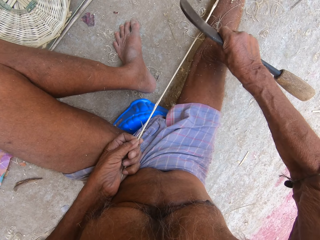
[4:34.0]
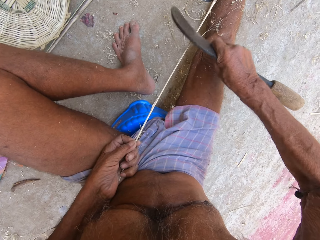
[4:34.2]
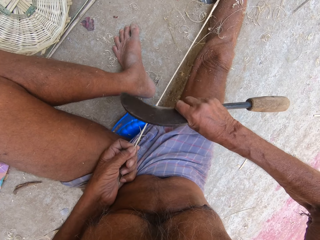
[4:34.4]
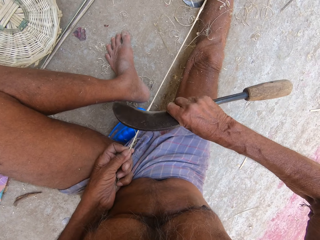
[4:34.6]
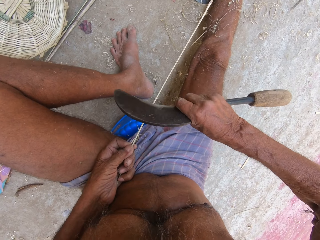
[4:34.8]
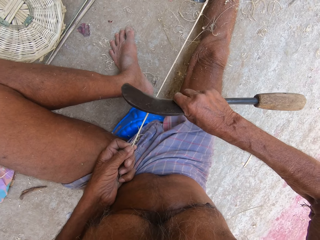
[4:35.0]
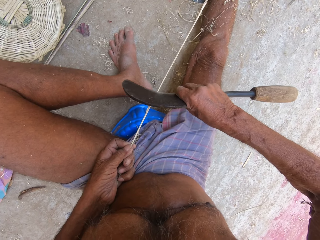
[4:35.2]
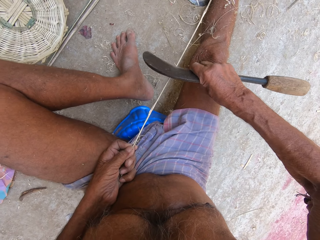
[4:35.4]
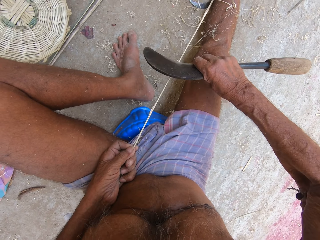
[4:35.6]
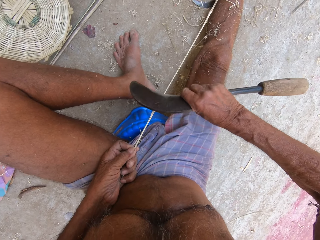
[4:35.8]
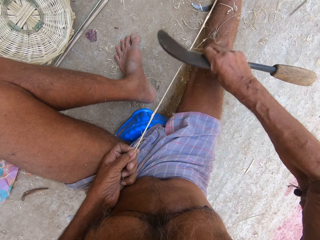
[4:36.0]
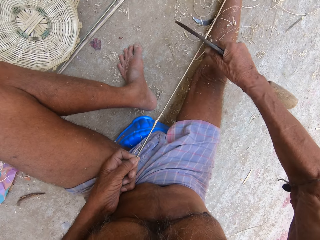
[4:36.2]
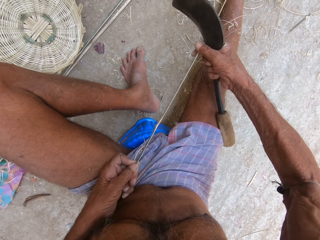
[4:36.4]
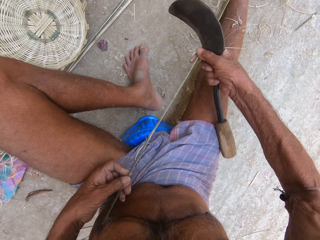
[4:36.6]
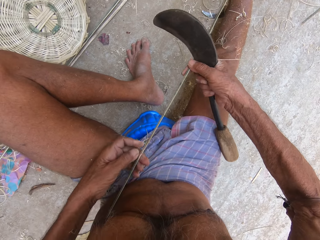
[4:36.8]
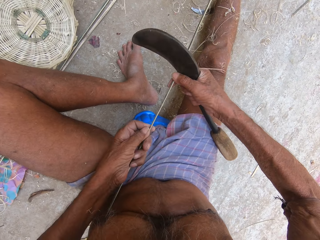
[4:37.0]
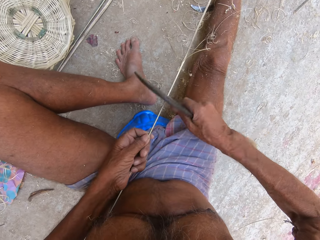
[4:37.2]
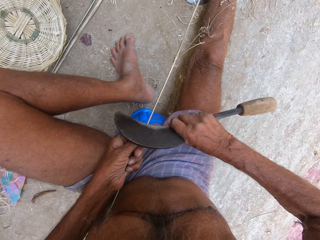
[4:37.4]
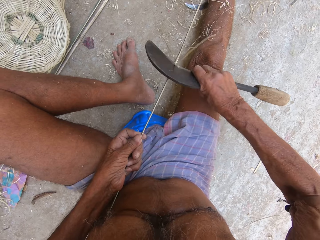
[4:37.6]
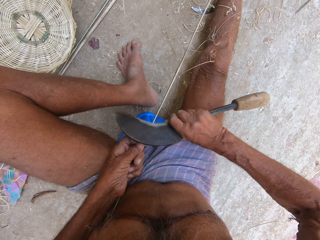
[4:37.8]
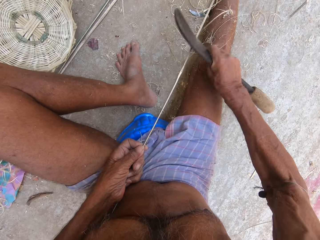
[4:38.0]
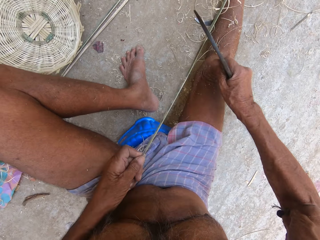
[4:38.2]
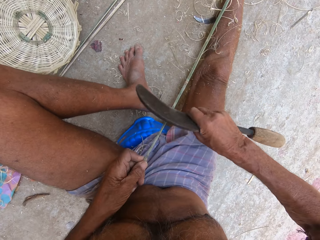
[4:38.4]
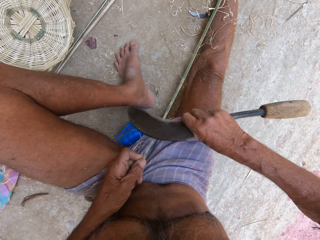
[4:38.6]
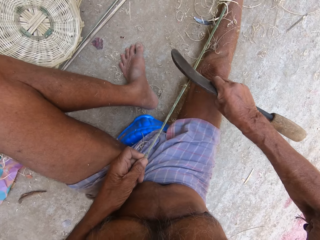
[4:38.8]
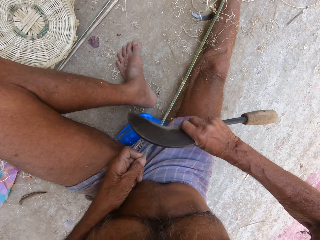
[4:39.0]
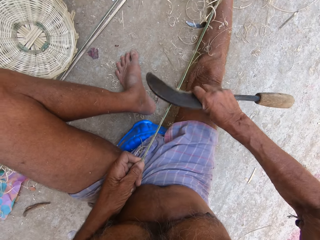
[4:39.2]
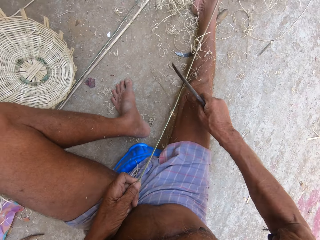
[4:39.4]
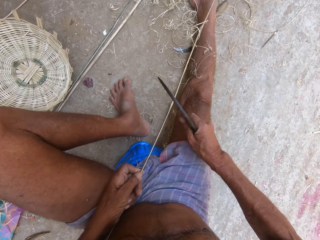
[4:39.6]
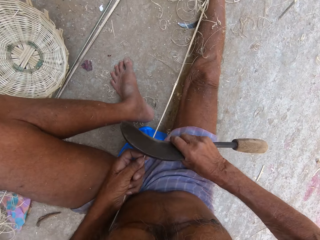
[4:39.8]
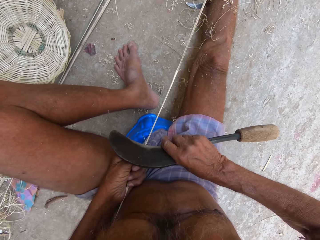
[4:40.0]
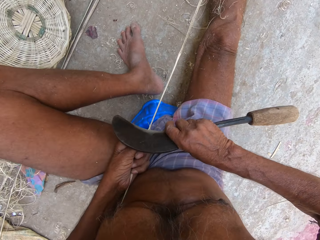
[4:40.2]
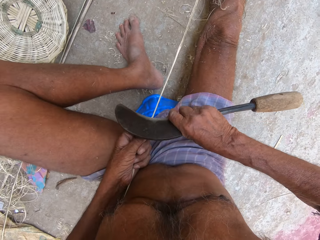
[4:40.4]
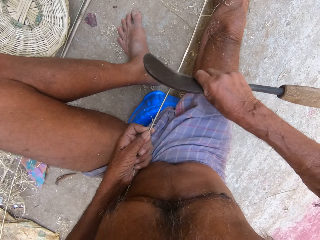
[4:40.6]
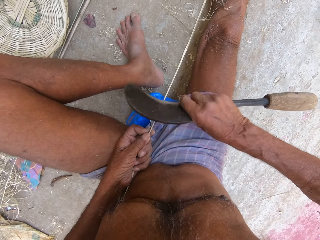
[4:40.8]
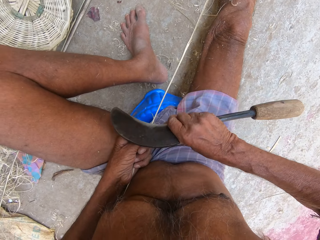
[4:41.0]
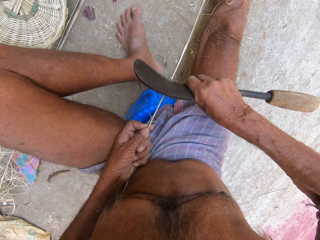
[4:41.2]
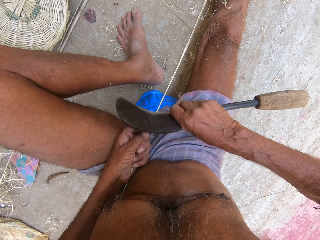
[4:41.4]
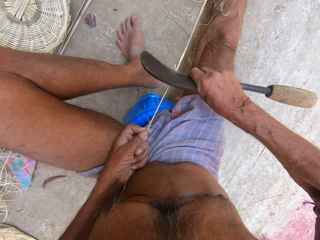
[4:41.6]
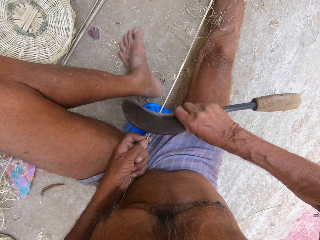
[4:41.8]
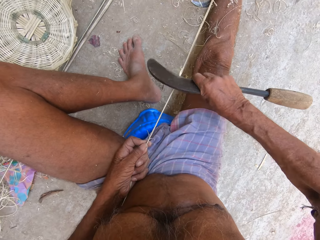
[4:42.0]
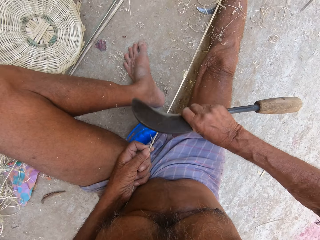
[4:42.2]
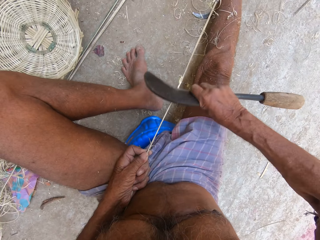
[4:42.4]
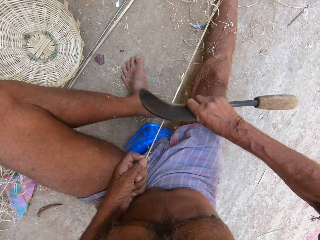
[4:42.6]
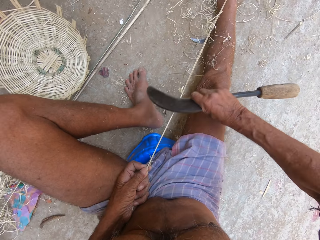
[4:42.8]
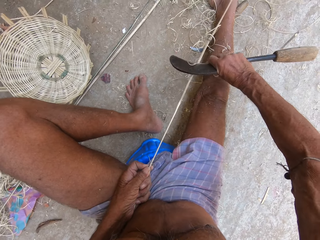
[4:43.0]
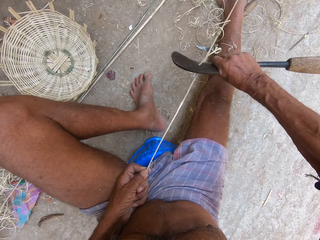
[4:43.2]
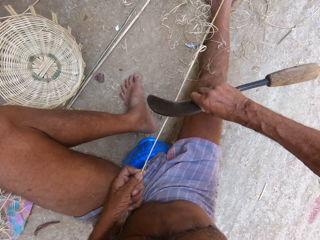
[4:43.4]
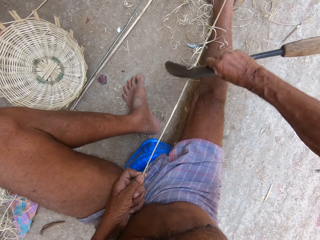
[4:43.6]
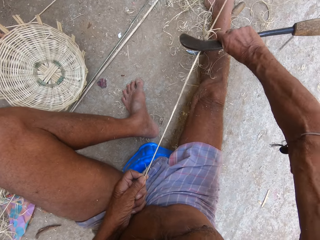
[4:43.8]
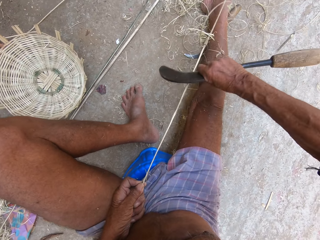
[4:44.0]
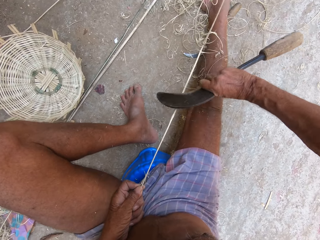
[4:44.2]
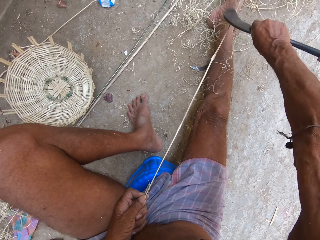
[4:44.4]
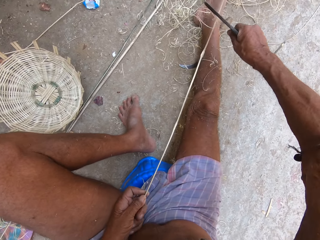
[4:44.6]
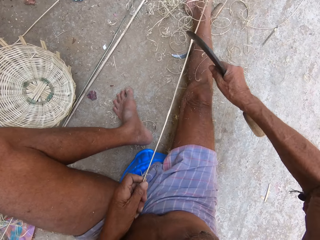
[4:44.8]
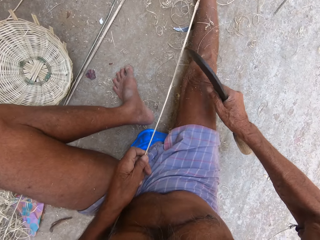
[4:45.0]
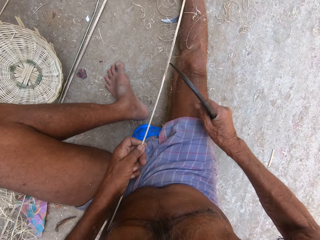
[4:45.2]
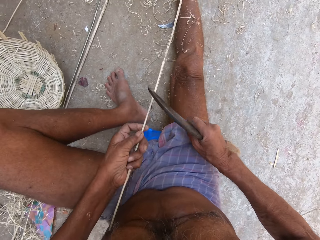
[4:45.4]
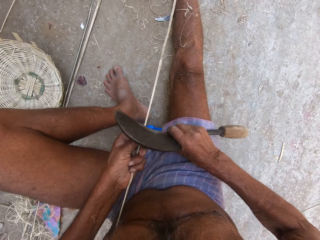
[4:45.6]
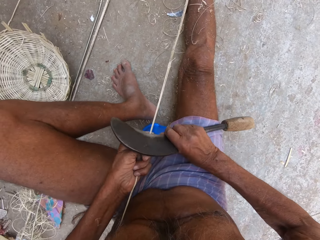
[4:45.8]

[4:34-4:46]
The camera wearer sharpens the bamboo strip in his left hand with the sickle in his right hand. He pulls the bamboo strip from the ground with both hands. He sharpens the bamboo strip in his left hand with the sickle in his right hand. He sharpens it again.

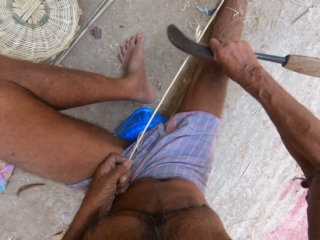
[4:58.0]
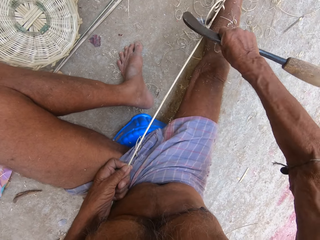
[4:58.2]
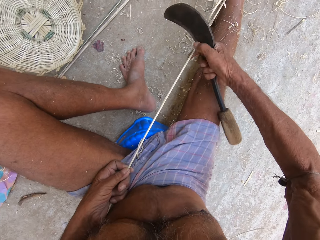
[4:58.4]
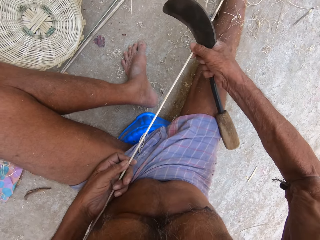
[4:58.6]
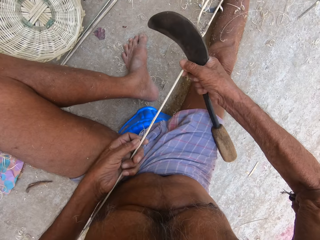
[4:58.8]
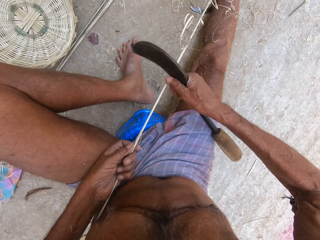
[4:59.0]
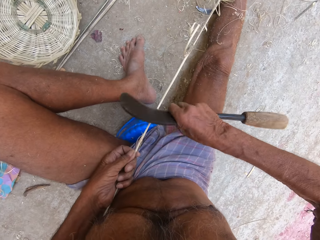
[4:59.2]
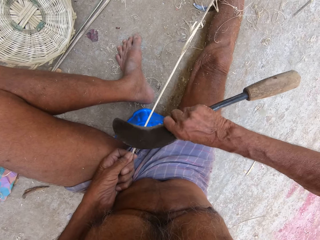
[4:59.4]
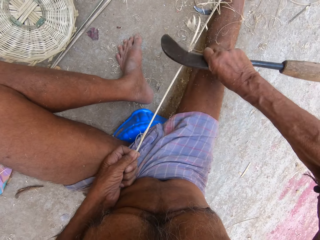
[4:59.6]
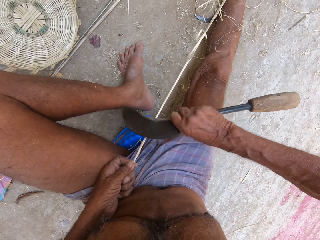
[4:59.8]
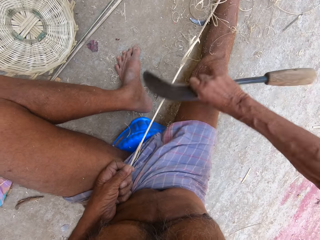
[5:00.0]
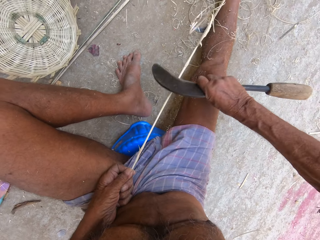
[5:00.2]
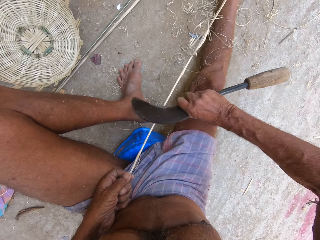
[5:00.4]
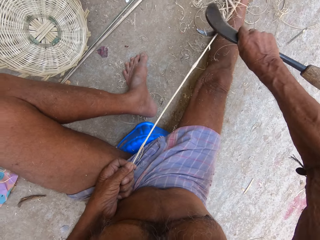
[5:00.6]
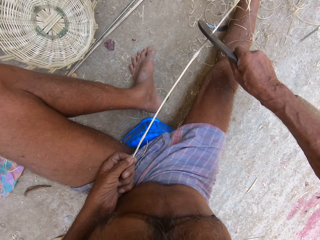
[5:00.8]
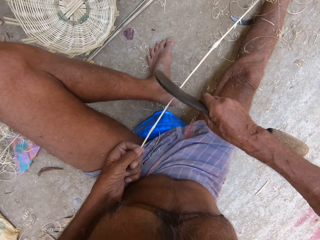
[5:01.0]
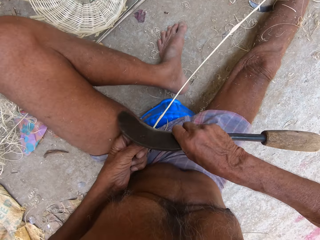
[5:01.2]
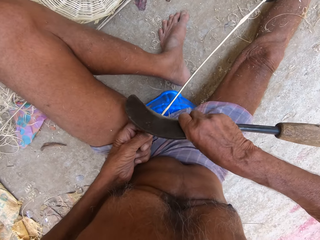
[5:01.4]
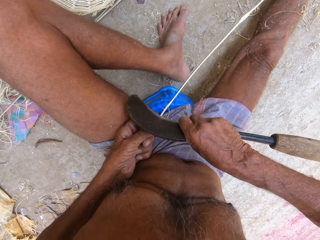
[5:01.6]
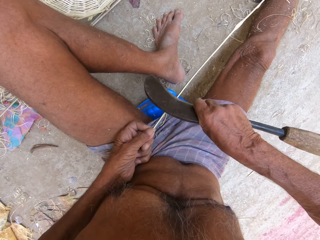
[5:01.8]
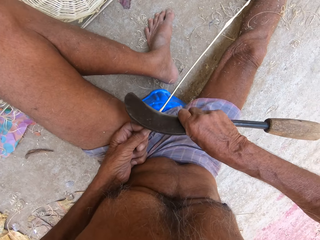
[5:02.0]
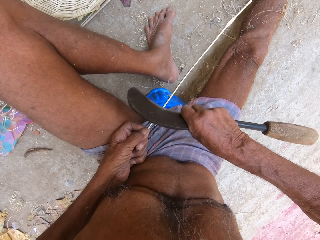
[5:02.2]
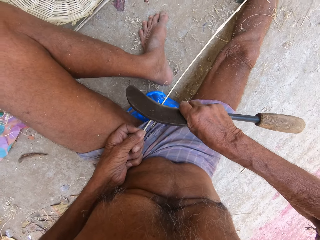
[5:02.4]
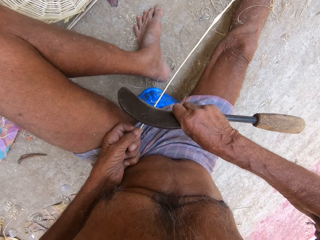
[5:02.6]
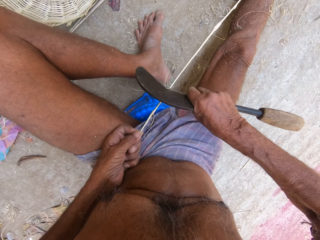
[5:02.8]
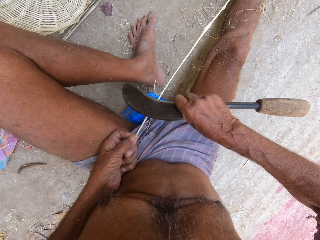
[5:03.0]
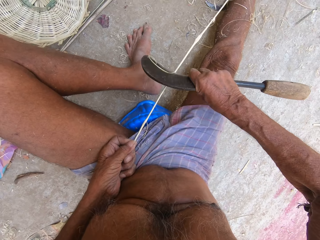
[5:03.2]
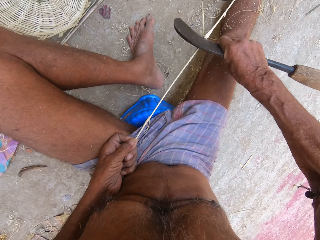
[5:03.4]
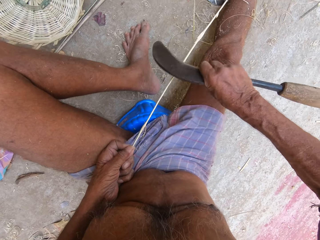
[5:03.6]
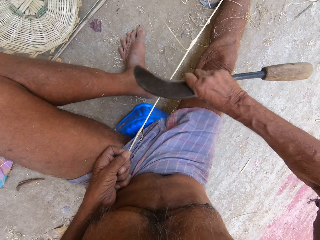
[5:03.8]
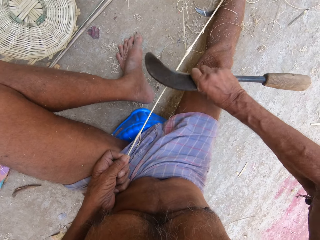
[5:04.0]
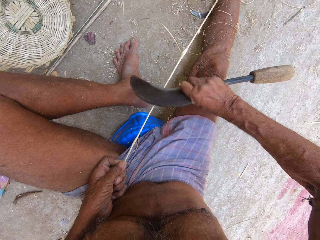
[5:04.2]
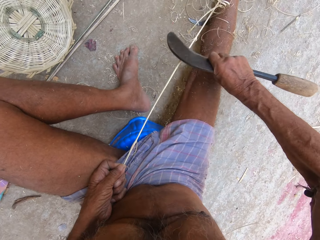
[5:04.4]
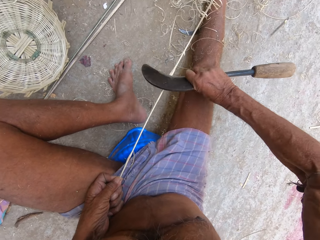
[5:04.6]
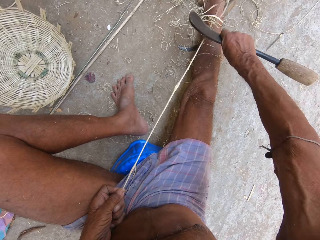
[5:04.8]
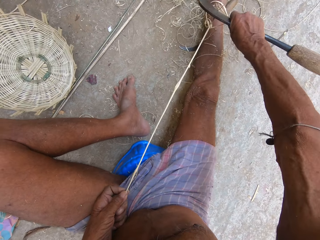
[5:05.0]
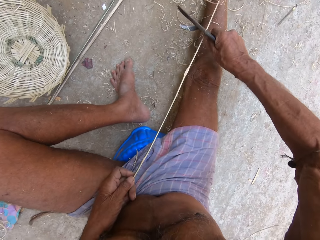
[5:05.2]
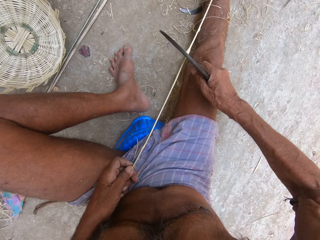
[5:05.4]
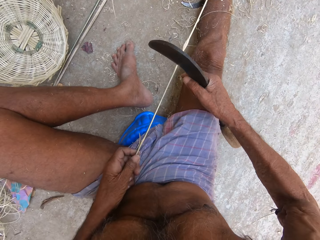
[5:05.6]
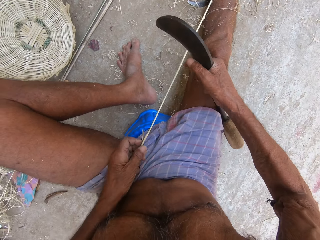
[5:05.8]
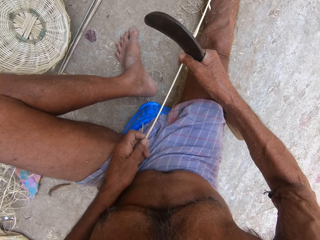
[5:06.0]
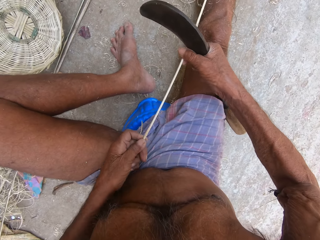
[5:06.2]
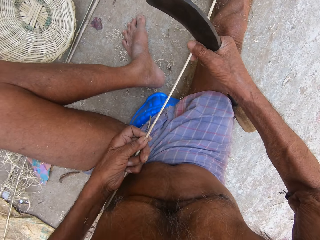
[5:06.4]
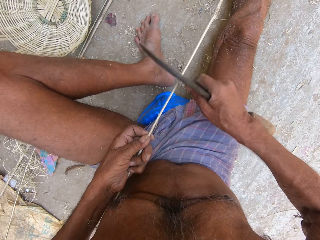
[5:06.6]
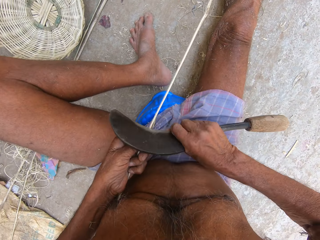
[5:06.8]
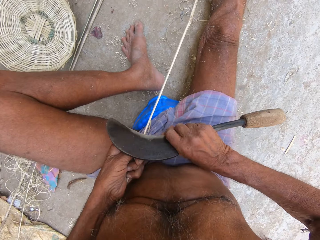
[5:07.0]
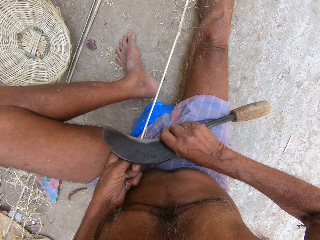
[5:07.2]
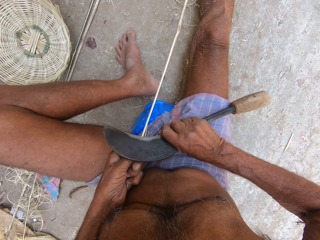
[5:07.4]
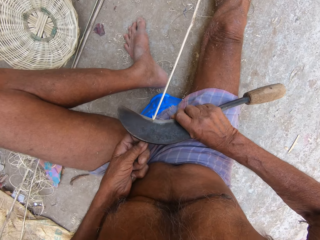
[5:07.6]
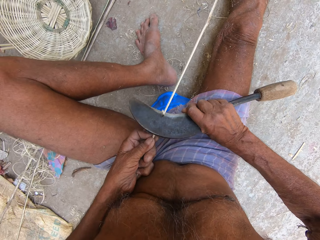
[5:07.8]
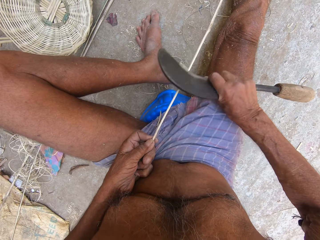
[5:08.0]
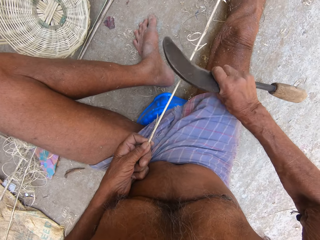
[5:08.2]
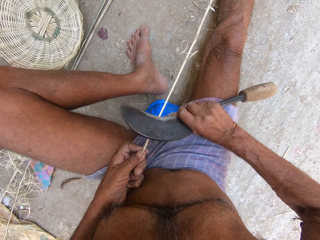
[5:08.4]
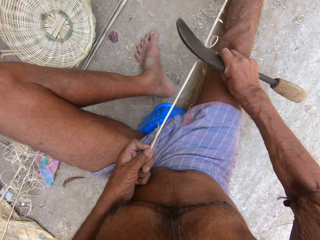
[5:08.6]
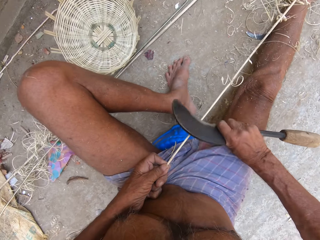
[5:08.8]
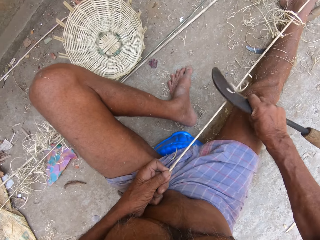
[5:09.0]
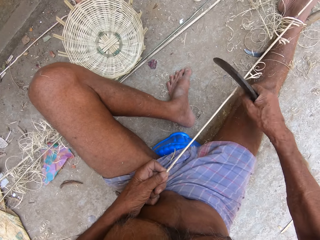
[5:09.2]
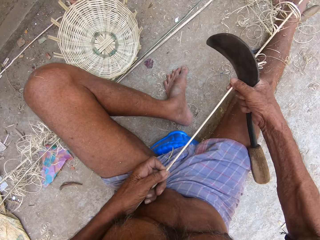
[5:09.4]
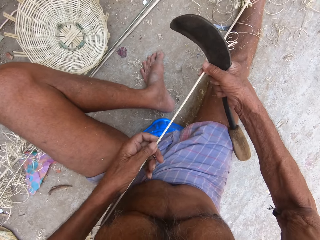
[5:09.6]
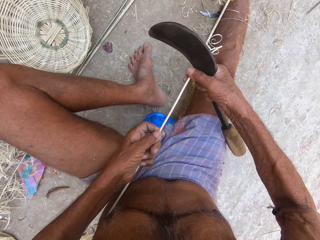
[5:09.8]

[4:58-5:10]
The camera wearer adjusts the palm frond with both hands. He trims the palm frond in his left hand with the kukri knife in his right hand. He adjusts the palm frond with both hands. He trims the palm frond in his left hand with the kukri knife in his right hand. He adjusts the palm frond with both hands.
